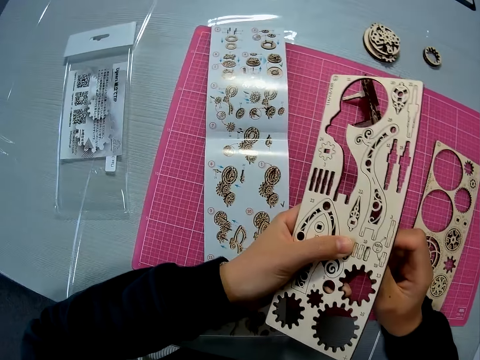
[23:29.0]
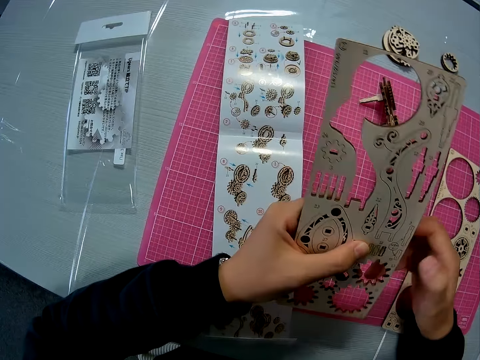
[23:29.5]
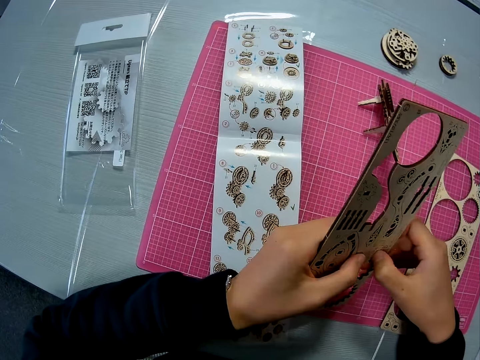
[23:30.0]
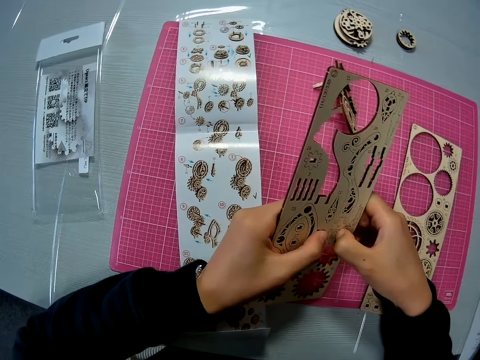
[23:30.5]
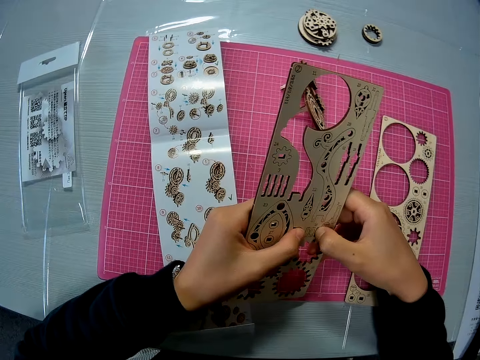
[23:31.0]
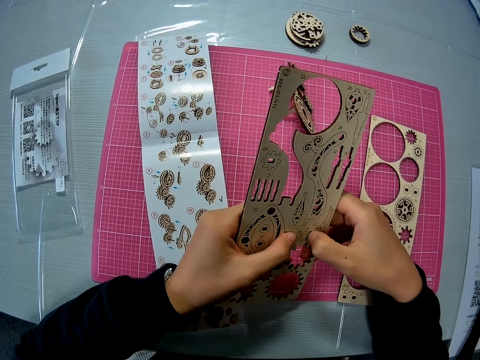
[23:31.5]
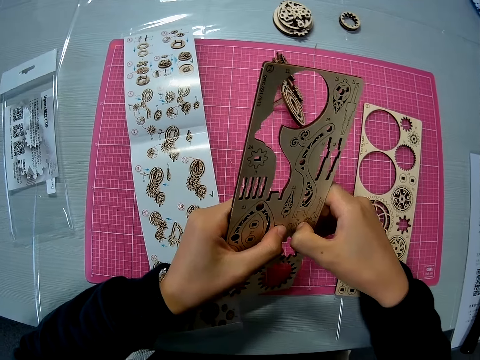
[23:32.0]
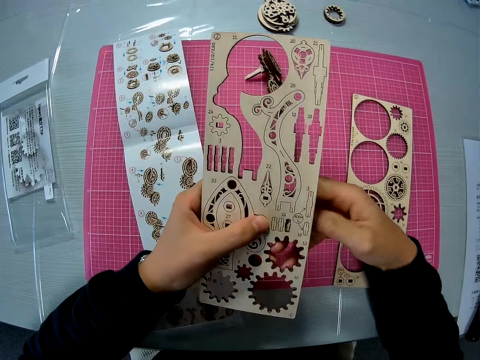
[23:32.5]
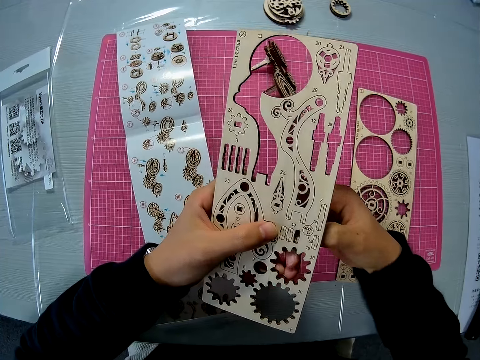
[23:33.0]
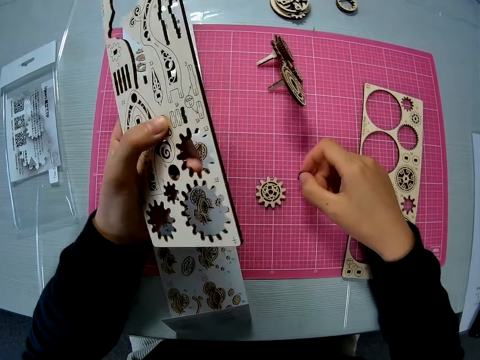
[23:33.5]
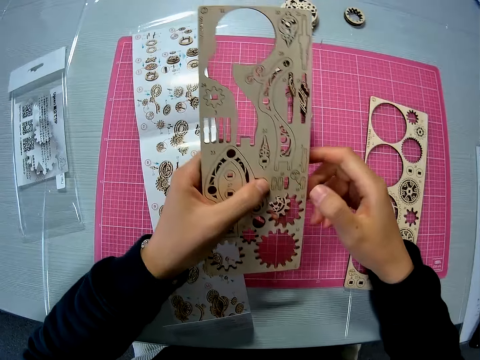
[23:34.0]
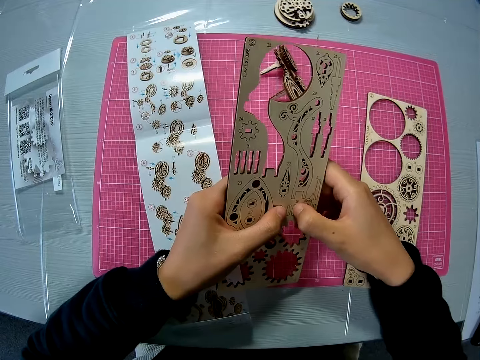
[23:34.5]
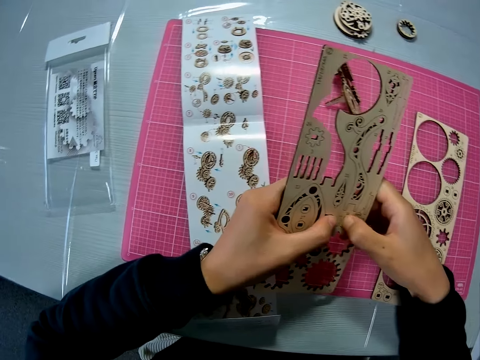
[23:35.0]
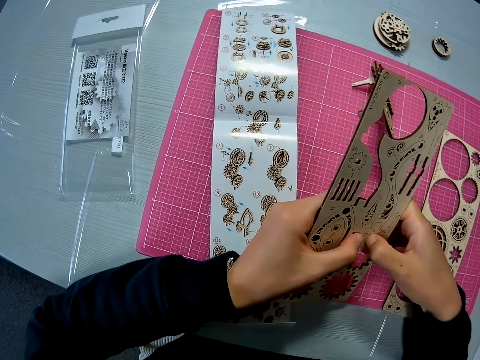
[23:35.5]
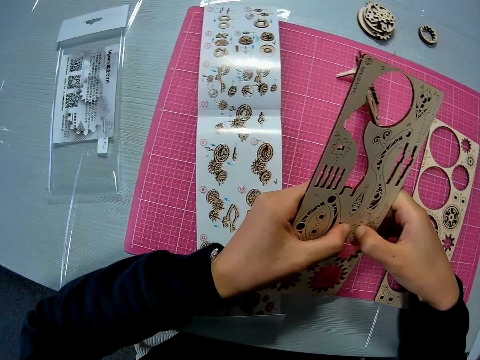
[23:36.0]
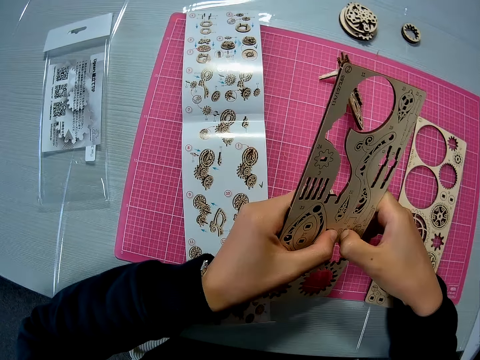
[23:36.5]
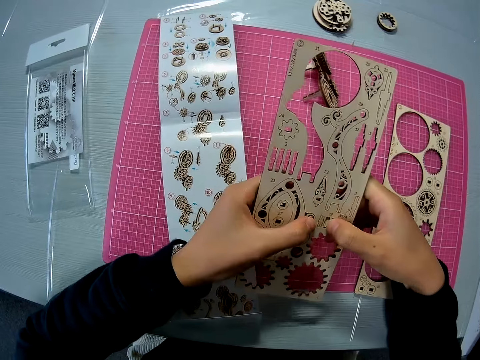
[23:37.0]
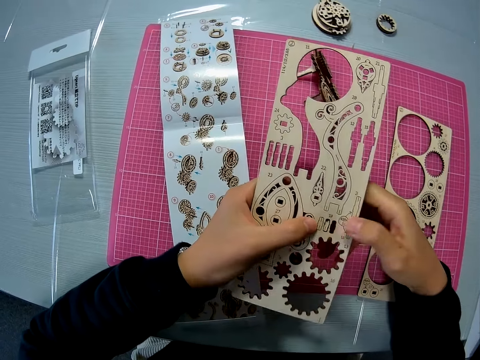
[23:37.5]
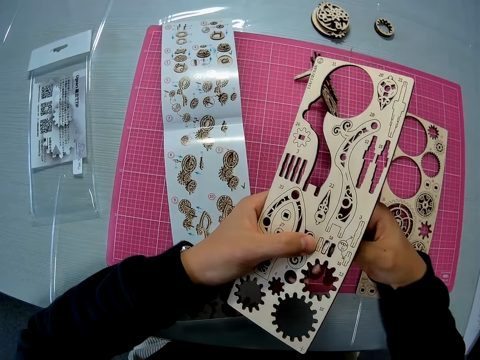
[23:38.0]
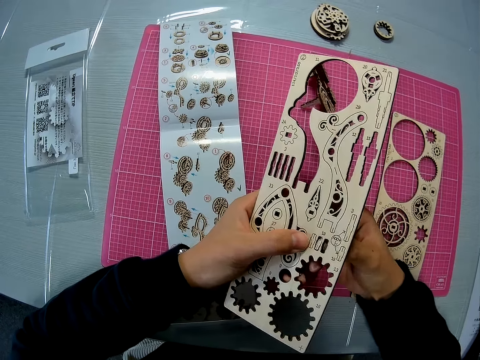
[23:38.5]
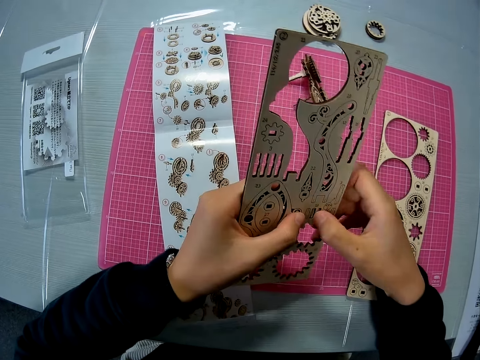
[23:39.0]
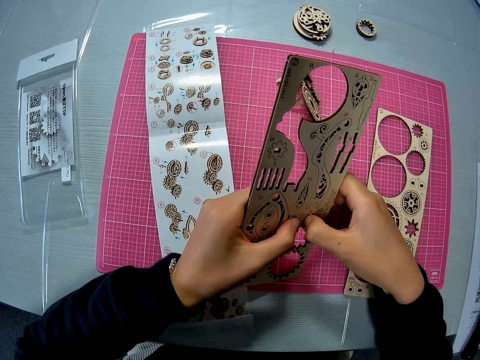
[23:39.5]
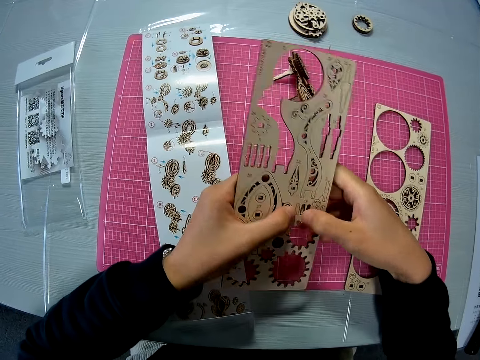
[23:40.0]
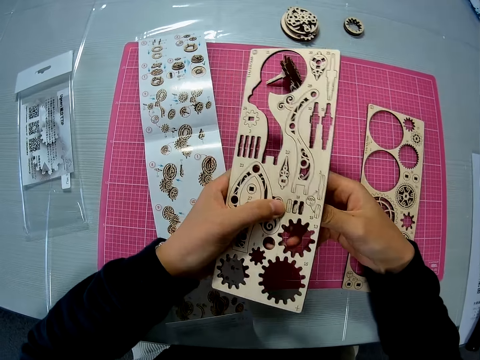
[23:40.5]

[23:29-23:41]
The camera wearer puts the piece of the wooden model on the cutting mat. They dismantle another piece of the wooden model.

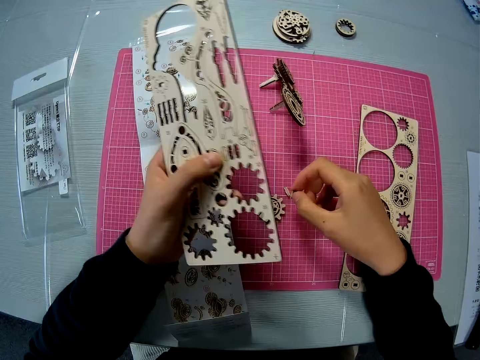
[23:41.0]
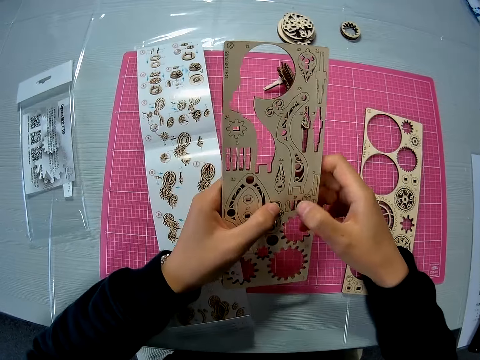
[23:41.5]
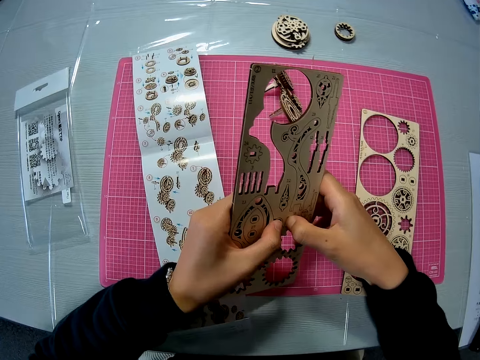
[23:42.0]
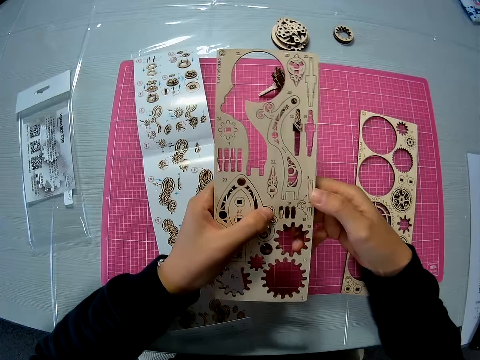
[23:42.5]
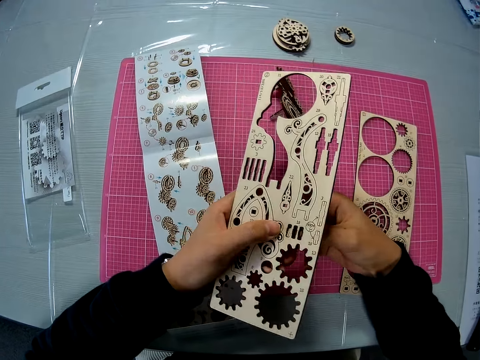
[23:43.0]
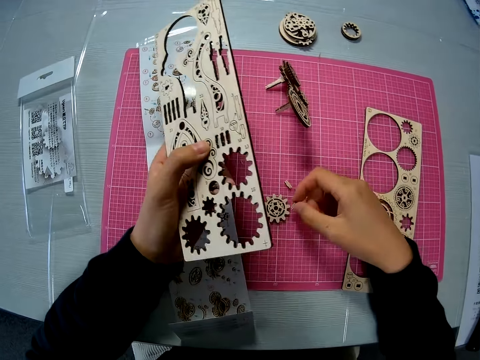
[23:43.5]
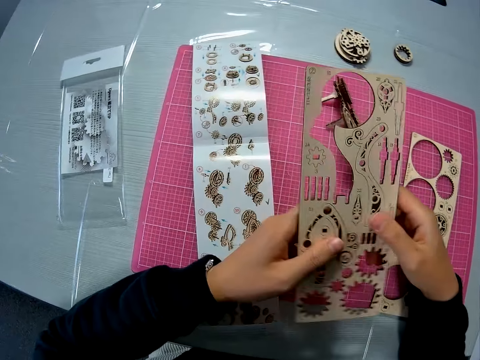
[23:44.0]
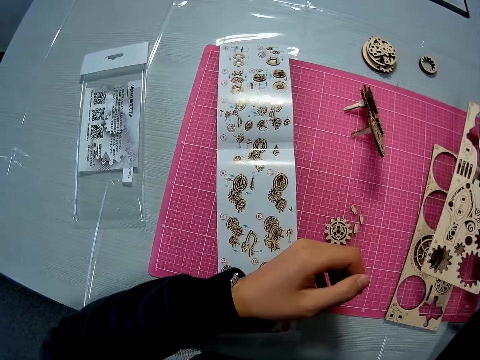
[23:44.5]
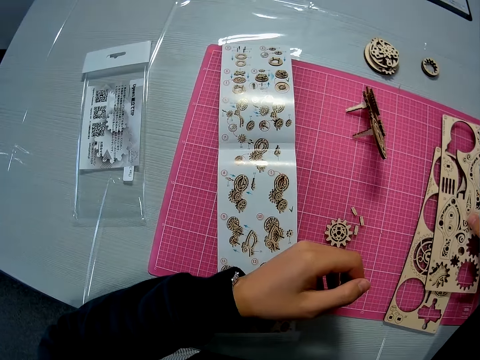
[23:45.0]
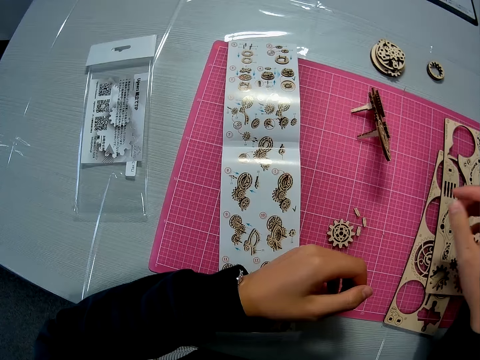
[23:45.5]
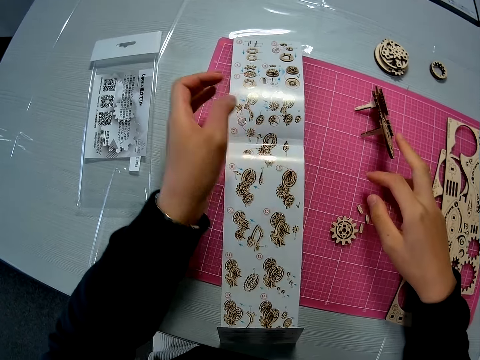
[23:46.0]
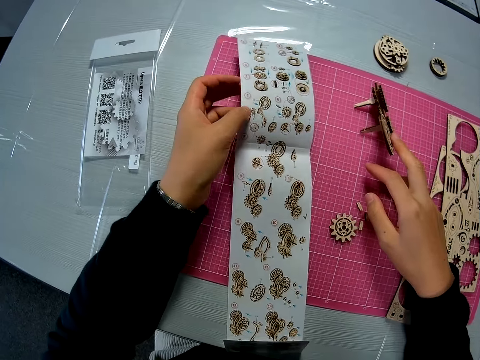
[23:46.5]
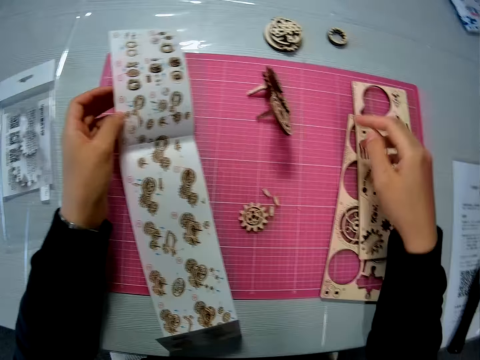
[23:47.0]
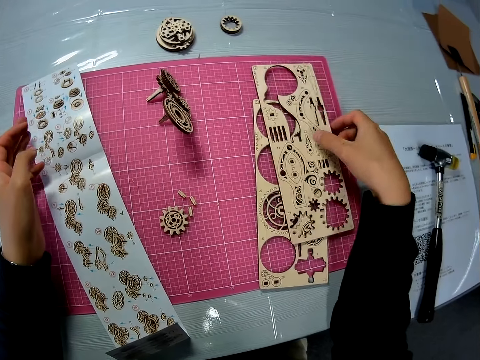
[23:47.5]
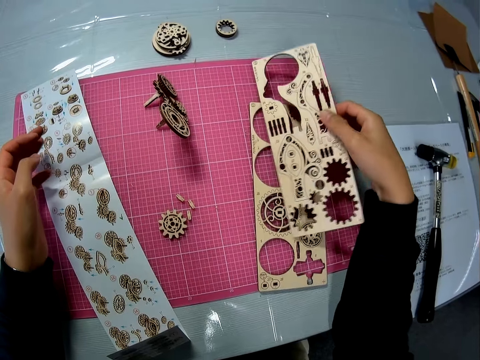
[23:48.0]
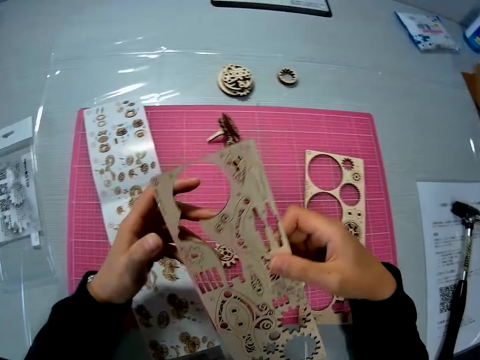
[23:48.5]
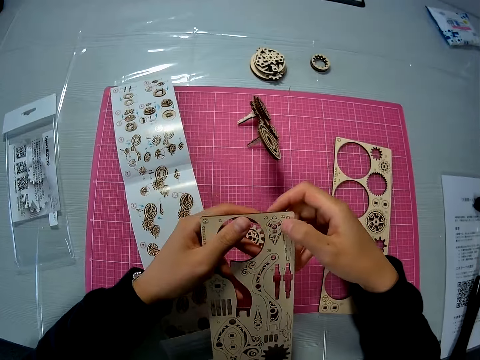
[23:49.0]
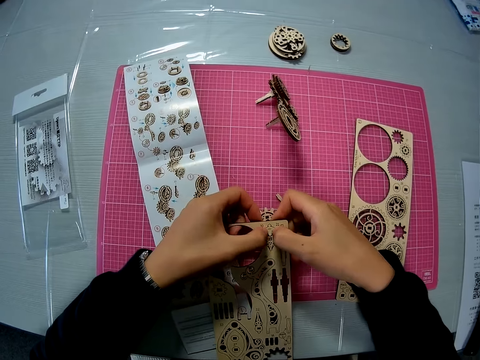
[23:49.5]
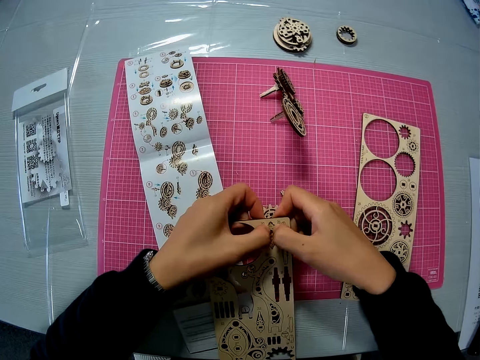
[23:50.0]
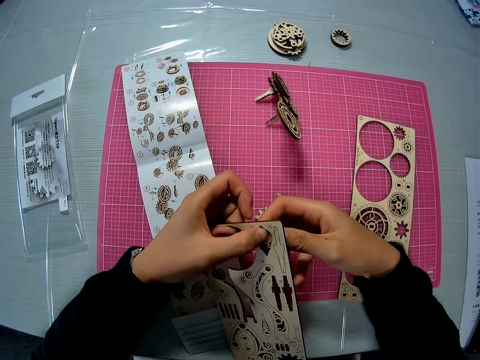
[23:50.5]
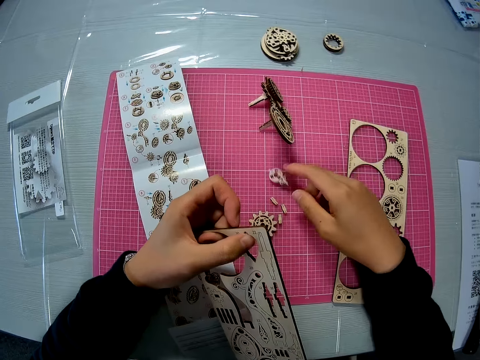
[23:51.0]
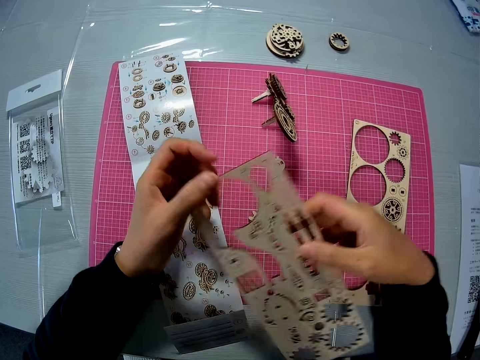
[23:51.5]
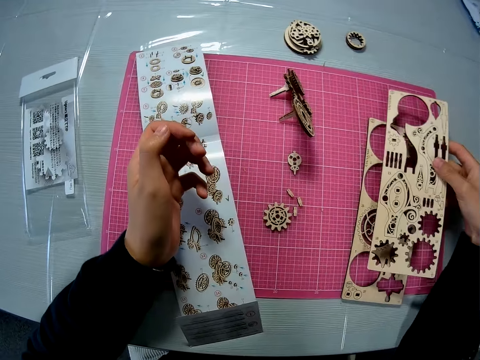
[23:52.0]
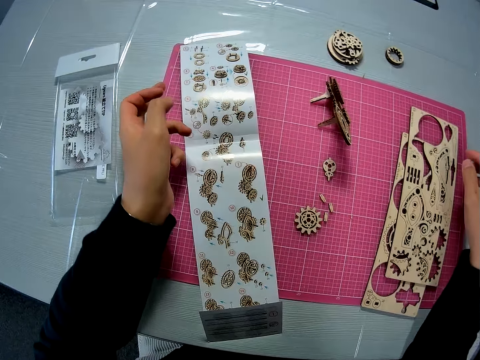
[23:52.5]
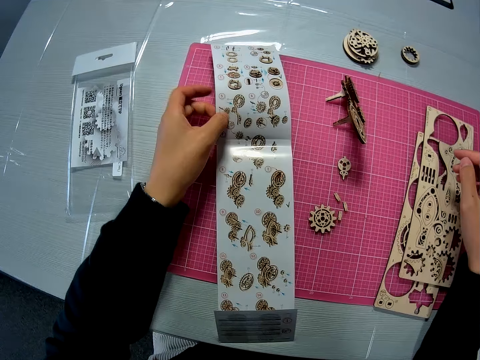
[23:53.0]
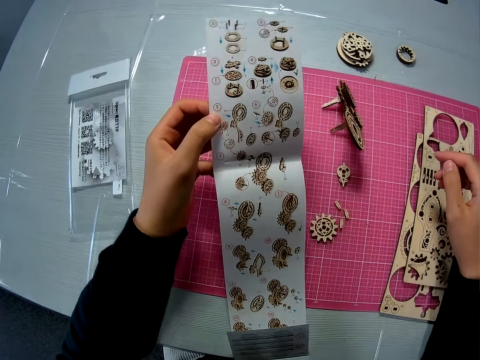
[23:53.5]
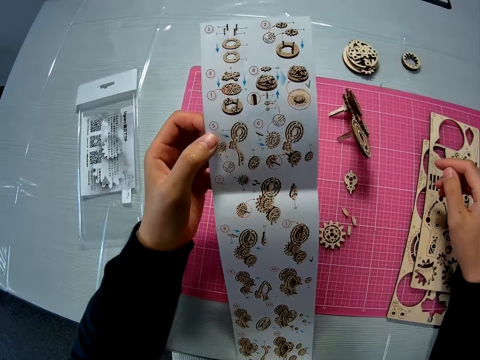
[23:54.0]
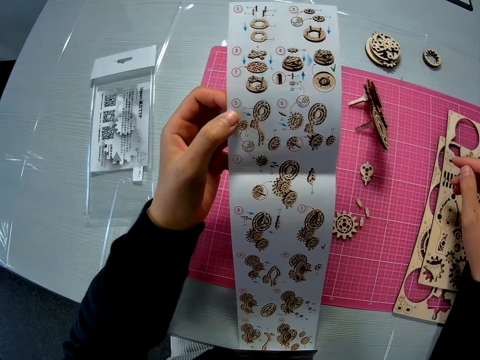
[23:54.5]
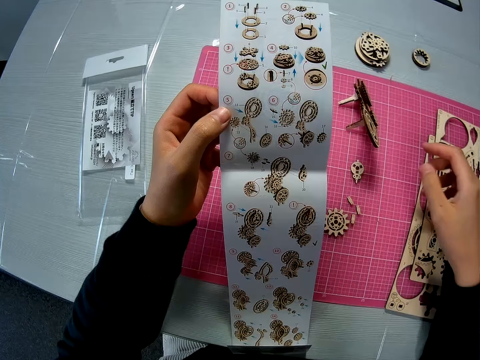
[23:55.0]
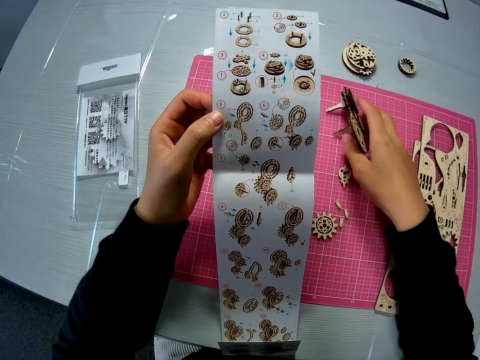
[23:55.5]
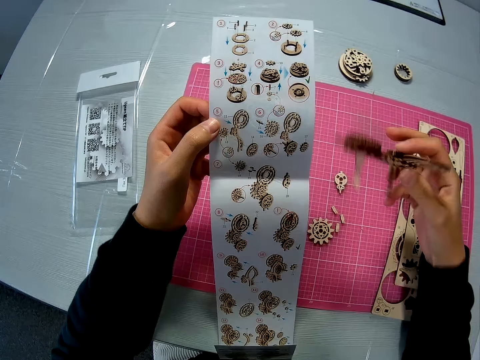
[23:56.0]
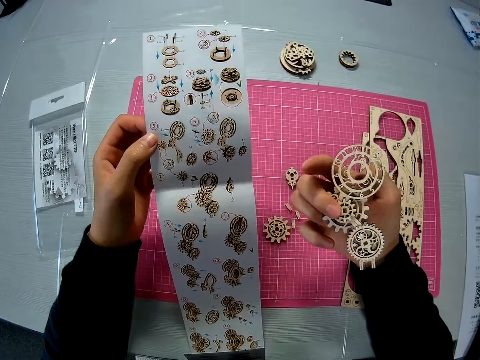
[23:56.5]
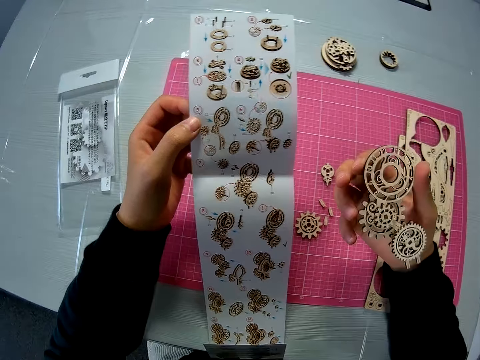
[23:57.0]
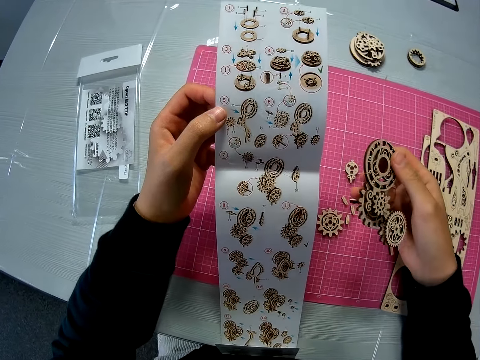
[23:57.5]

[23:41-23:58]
The camera wearer puts the piece of the wood model on the cutting mat. They dismantle another piece of the wood model. They put the piece of the wood model on the cutting mat. They put the wood model on the cutting mat. They pick up the blue print. They pick up the wood model from the cutting mat. They dismantle another piece of the wood model. They put the piece of the wood model on the cutting mat. They put the wood model on the cutting mat. They pick up a paper from the cutting mat. They look at the paper. They pick up a wood model from the cutting mat.
